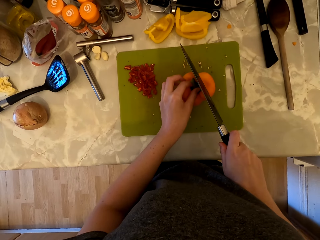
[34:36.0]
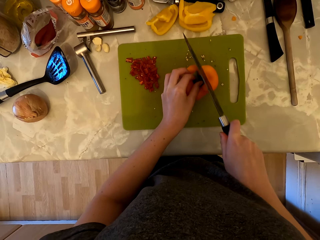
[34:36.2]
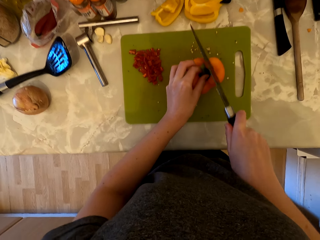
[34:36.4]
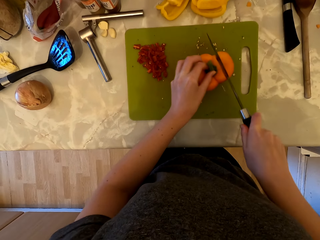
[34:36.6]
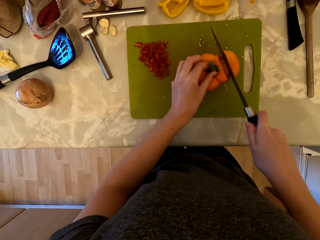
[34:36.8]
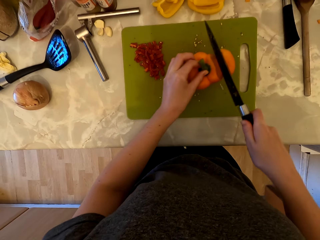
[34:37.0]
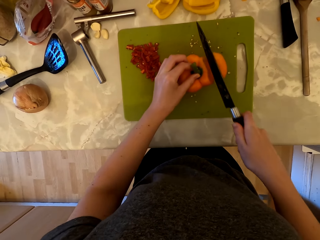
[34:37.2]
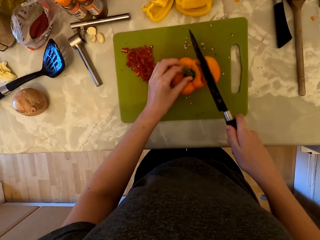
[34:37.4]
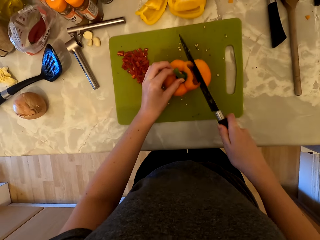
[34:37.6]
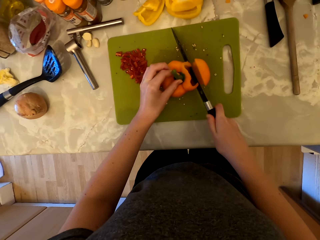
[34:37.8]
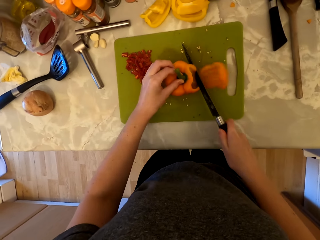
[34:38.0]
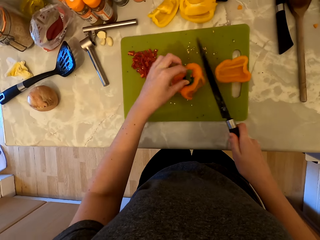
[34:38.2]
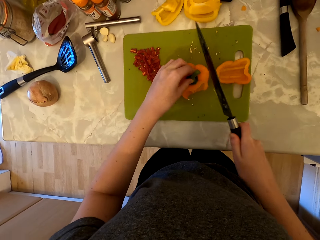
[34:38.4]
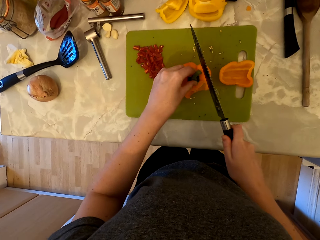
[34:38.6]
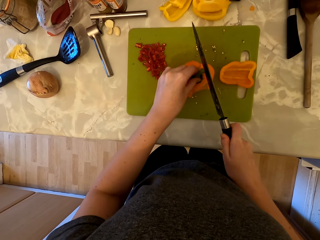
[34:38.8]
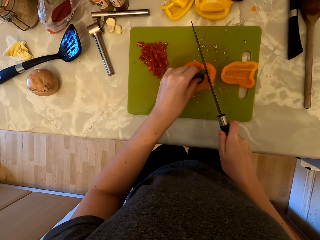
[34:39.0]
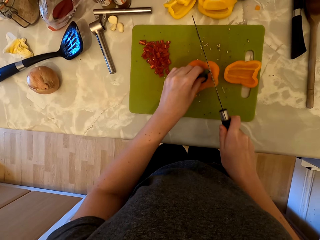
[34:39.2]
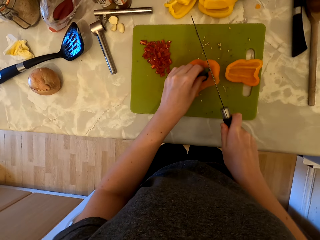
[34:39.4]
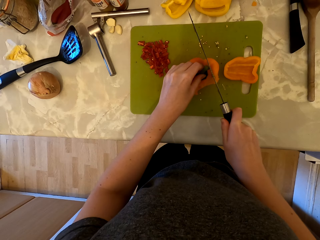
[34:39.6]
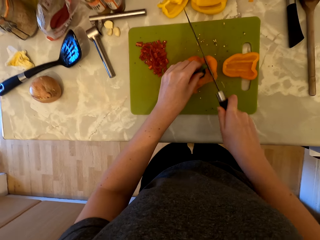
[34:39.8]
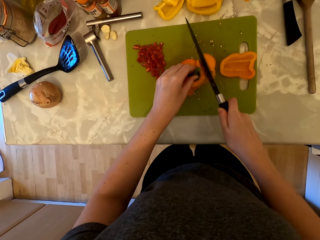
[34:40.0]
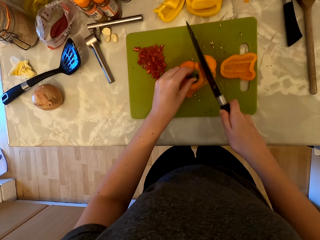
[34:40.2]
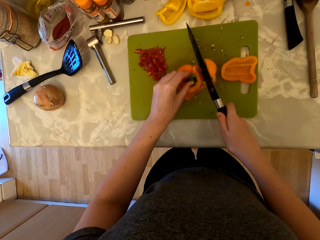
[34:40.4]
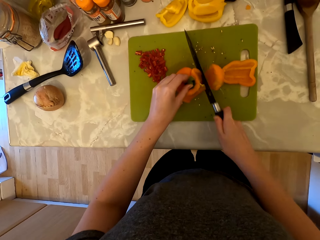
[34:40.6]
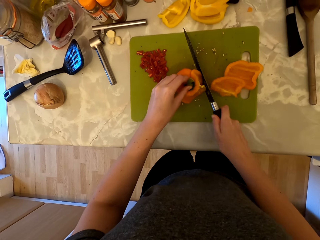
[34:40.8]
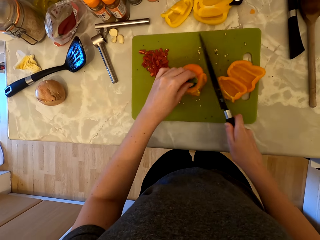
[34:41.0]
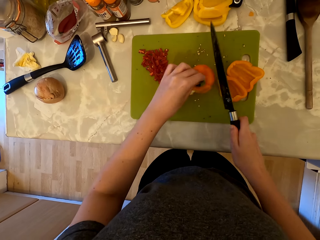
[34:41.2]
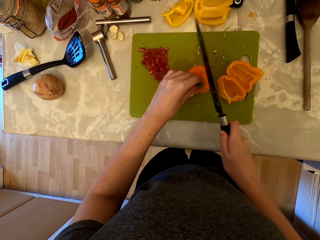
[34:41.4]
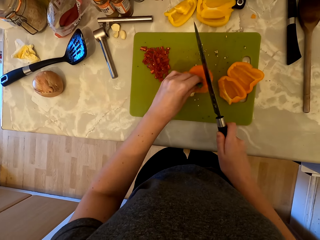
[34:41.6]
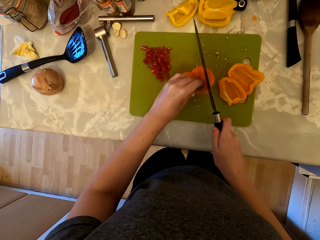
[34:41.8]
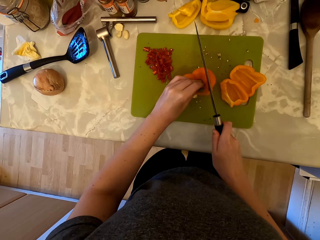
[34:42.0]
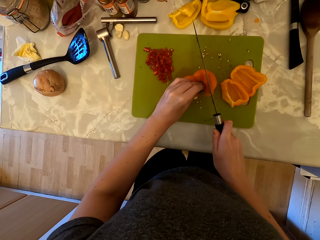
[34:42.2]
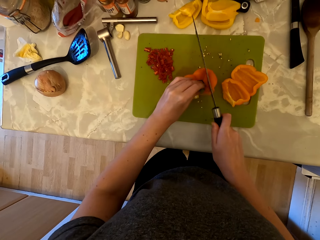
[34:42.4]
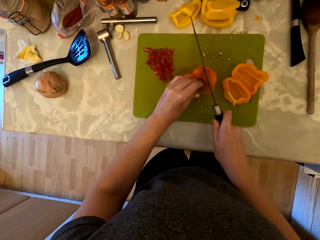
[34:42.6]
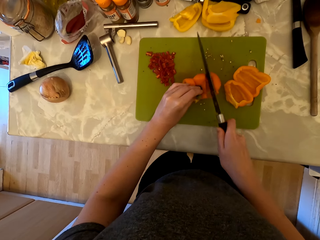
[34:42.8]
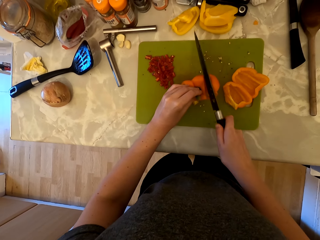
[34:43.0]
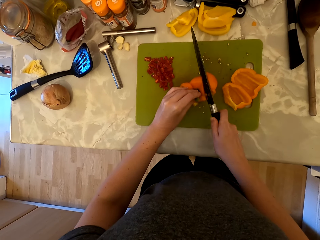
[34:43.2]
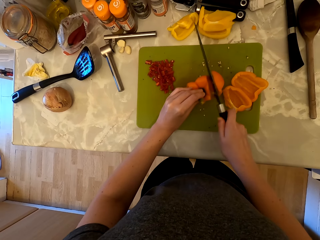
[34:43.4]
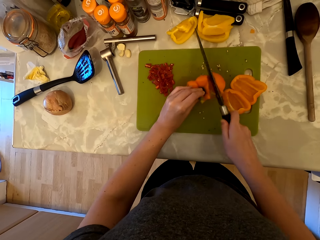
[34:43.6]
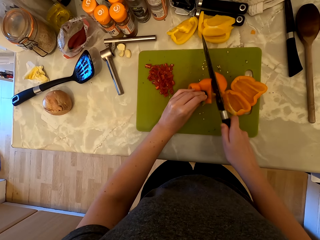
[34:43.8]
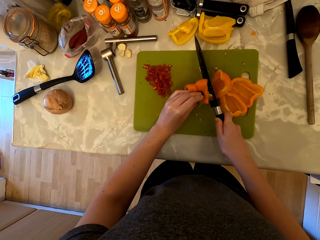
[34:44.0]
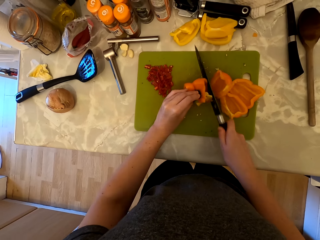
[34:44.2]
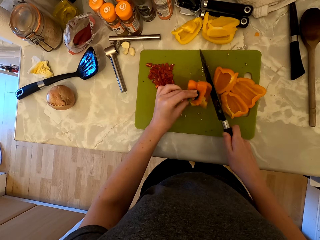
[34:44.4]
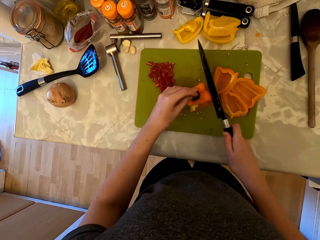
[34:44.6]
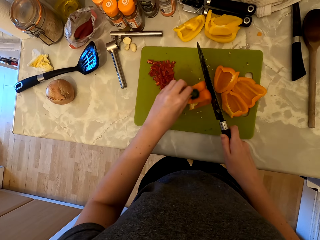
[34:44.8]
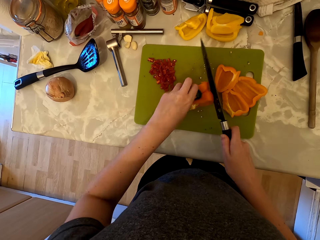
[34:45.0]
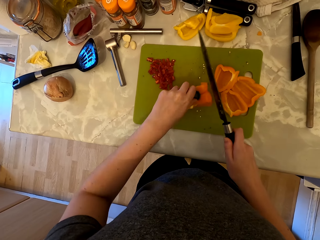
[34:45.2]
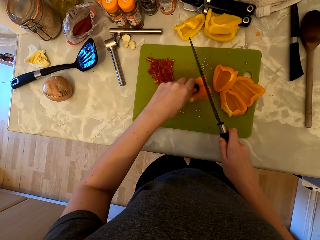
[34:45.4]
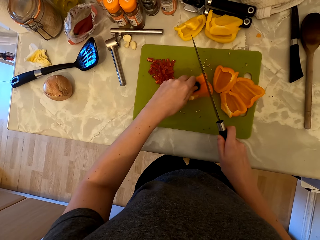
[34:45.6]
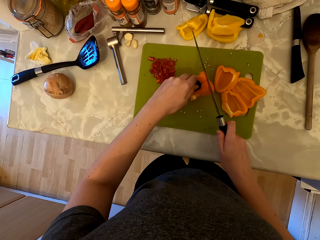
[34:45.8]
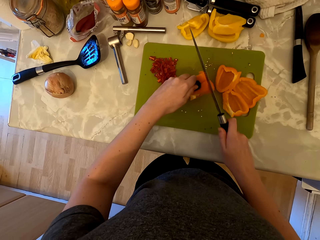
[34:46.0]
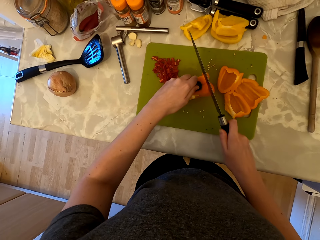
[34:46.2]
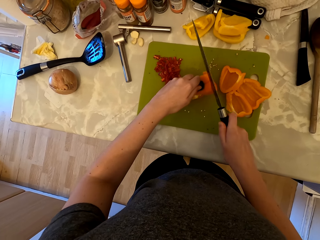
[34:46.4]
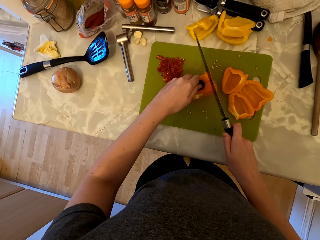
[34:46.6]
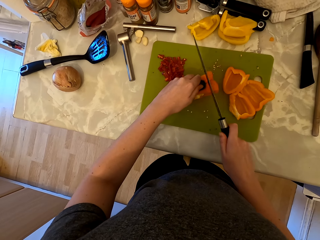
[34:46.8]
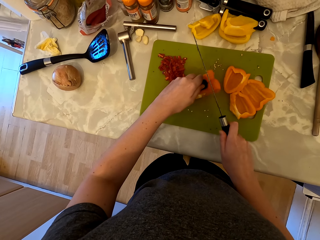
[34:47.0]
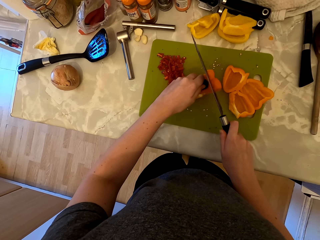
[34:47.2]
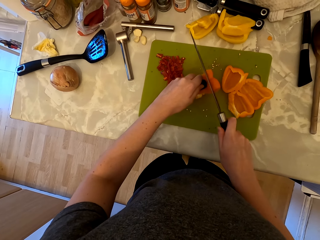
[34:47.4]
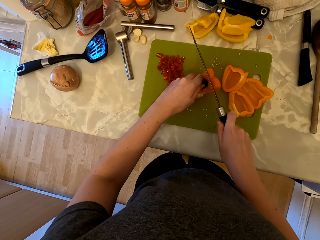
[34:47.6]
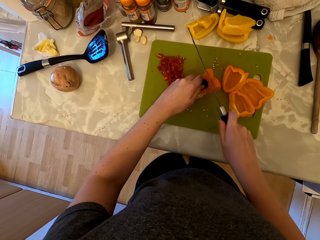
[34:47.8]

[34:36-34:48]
The camera wearer cuts the bell pepper with the knife.

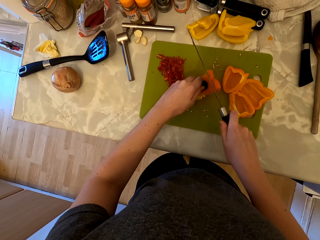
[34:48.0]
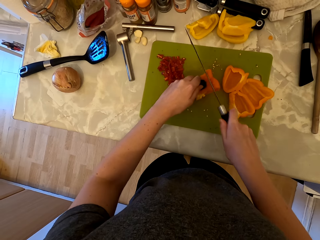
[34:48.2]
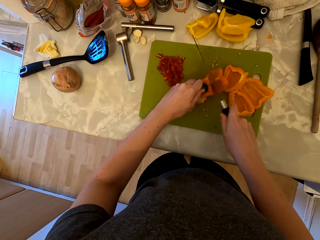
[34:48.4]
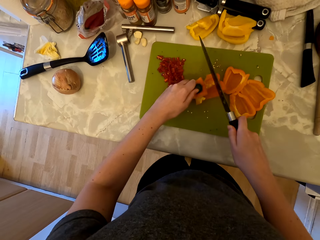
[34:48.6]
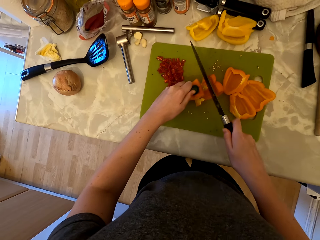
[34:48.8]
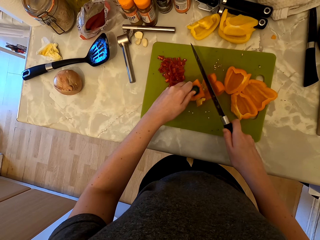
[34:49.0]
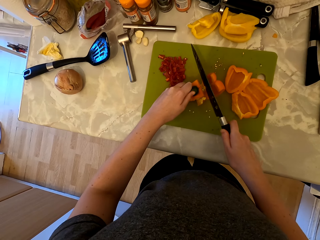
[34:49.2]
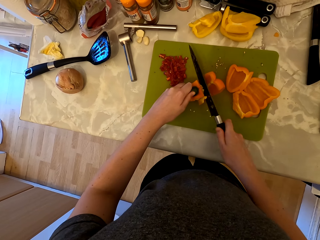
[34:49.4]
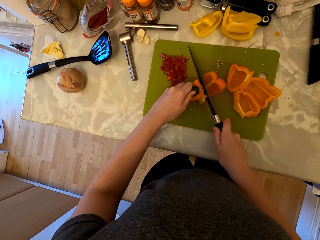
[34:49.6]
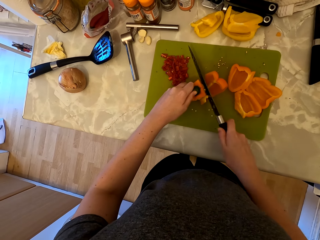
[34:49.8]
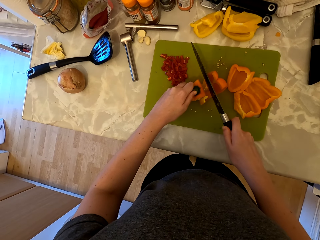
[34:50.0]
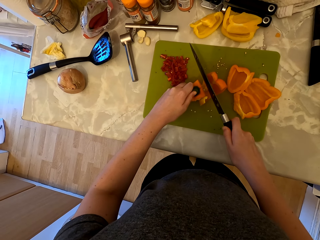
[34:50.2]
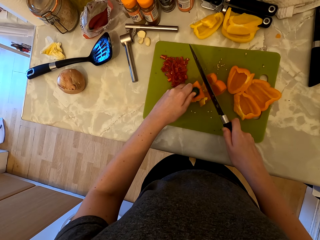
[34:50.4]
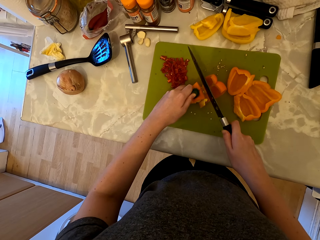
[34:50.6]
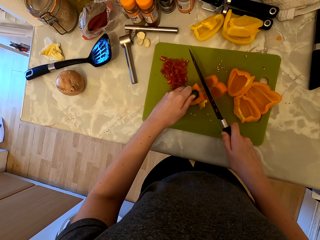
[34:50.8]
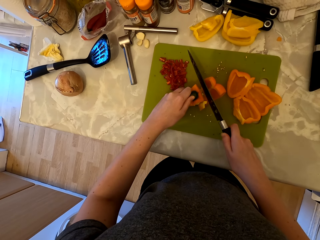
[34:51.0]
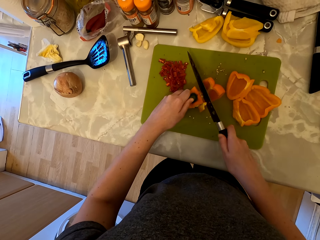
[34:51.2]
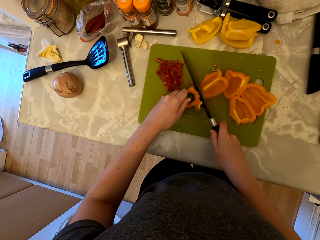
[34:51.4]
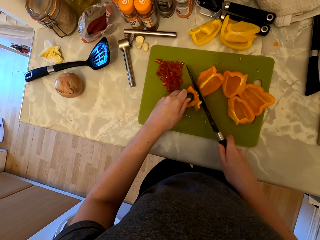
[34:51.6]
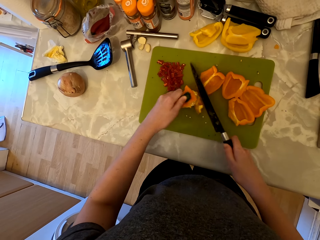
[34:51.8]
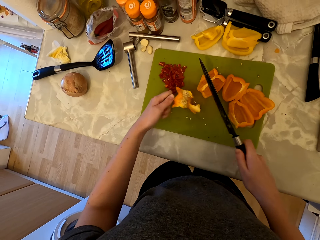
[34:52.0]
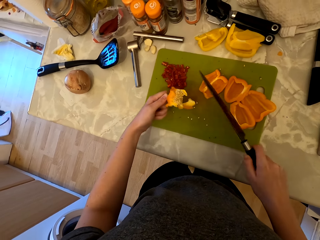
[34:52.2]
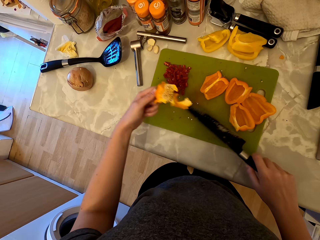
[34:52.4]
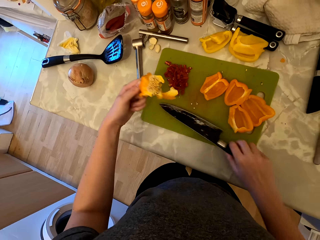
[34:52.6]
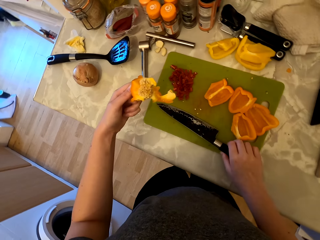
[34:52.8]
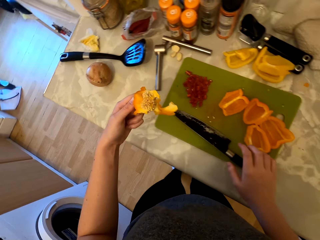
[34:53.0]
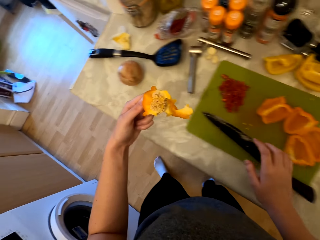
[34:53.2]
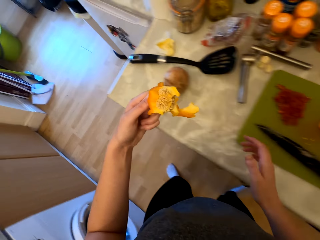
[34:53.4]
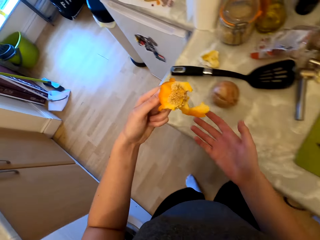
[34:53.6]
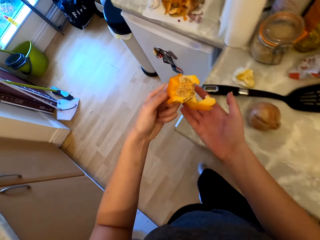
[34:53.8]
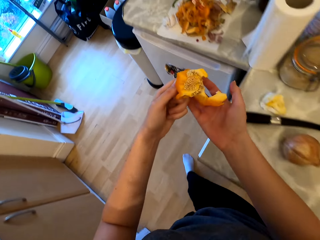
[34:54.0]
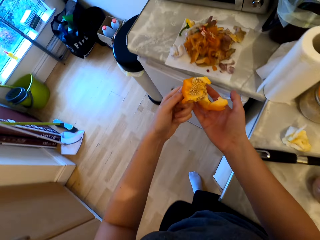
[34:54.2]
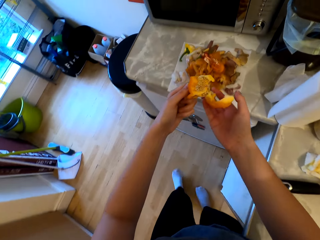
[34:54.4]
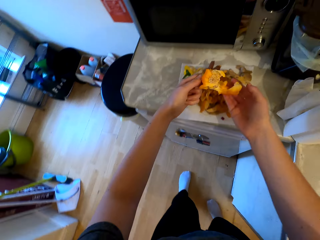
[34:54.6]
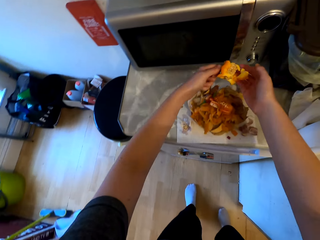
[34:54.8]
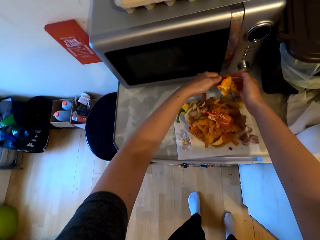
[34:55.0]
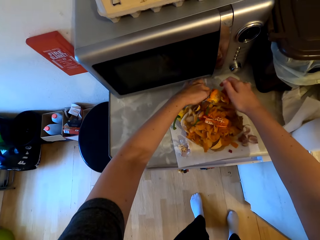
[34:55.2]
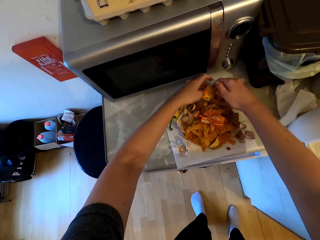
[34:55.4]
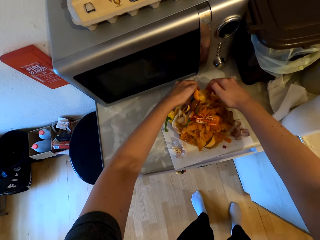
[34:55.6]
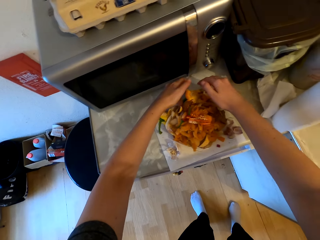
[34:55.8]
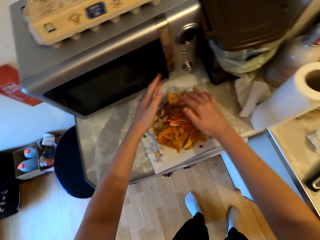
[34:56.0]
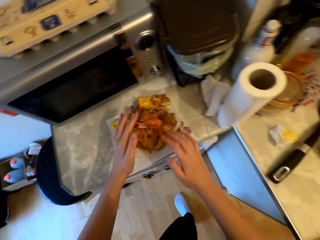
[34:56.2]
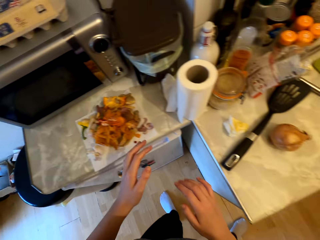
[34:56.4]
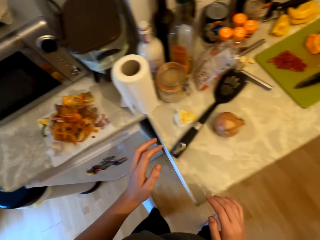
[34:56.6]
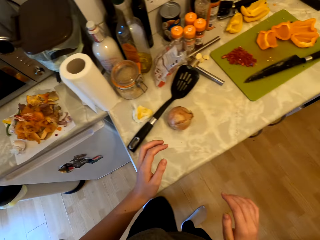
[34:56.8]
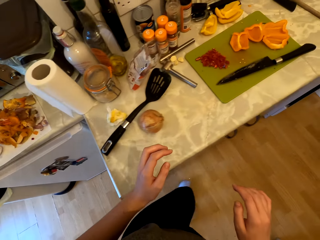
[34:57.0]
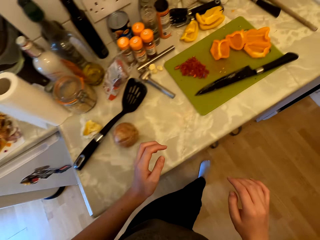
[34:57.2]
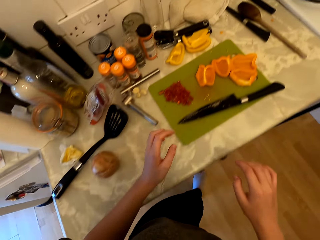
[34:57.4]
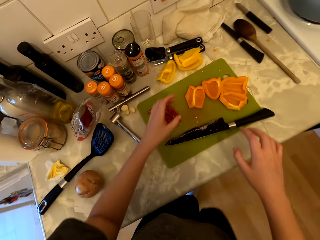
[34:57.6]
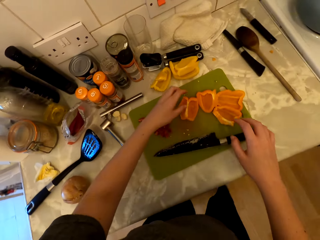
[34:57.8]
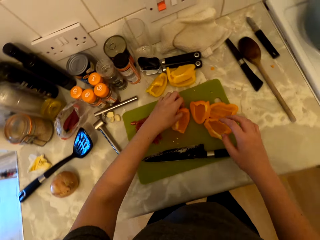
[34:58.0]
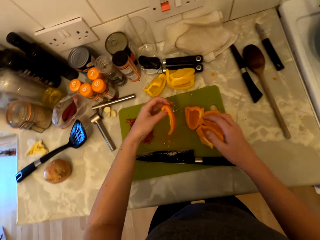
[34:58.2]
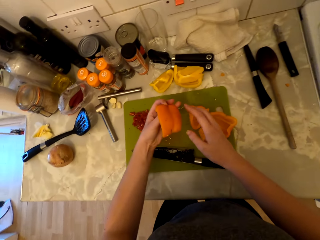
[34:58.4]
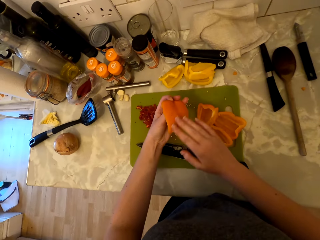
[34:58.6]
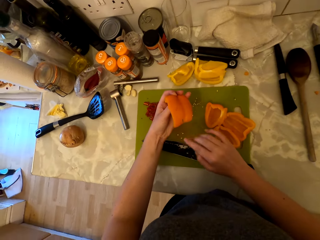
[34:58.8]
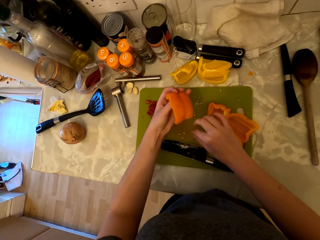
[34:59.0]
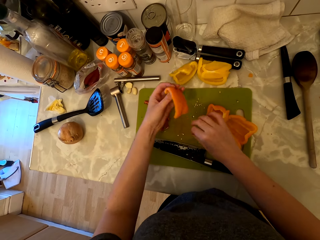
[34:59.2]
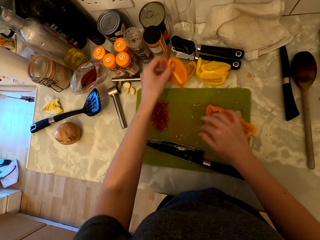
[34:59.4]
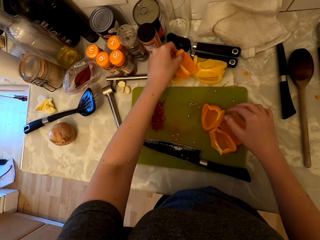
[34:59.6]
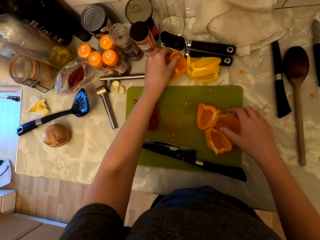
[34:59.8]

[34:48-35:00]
The camera wearer walks to the fridge. She places the stem of the bell pepper on the paper towel. She walks to the countertop. She picks a piece of the bell pepper with her left hand. She wipes the piece of bell pepper with her right hand.
